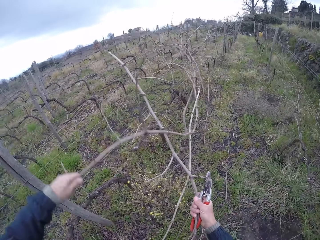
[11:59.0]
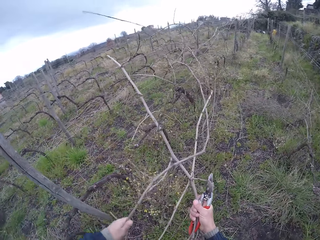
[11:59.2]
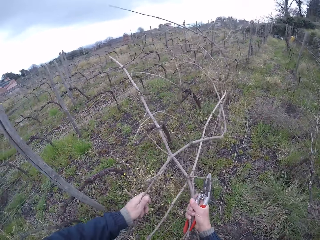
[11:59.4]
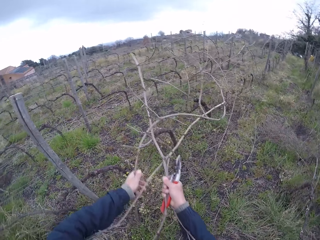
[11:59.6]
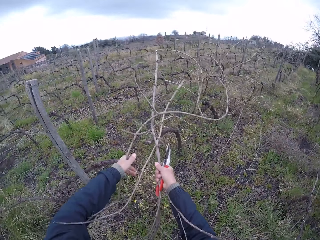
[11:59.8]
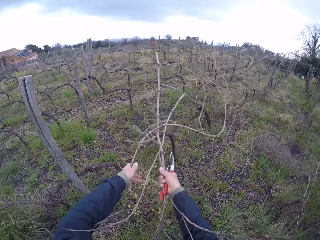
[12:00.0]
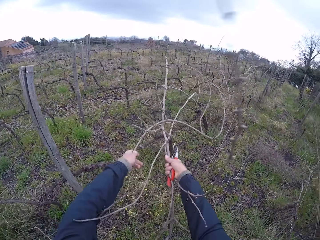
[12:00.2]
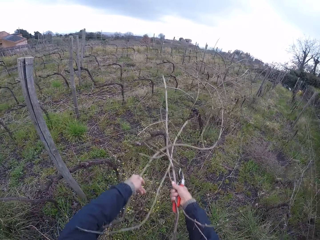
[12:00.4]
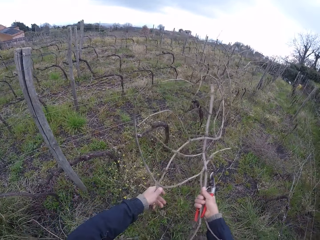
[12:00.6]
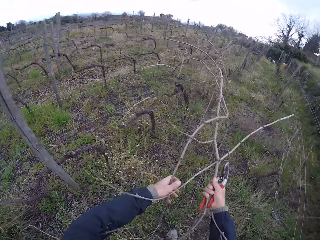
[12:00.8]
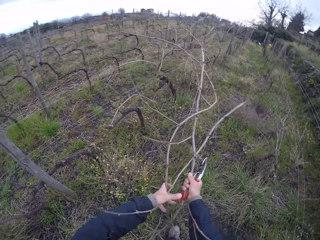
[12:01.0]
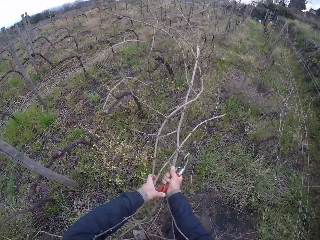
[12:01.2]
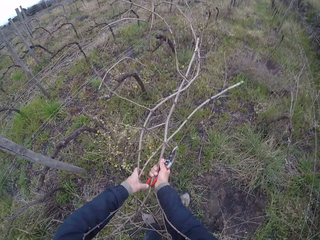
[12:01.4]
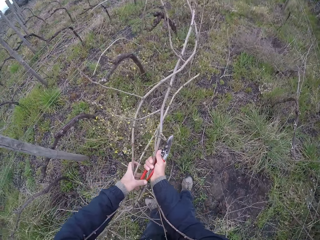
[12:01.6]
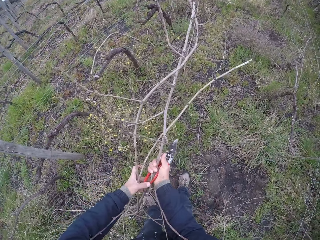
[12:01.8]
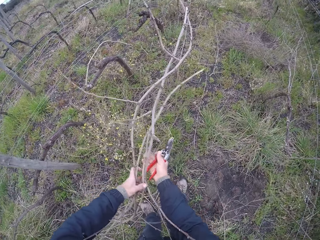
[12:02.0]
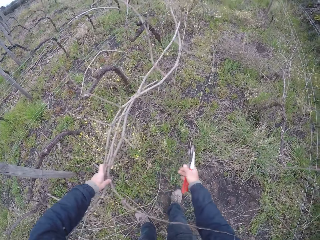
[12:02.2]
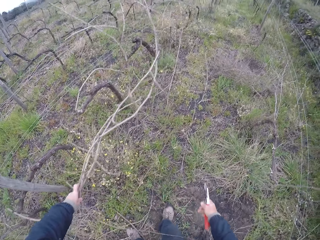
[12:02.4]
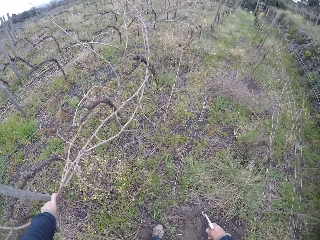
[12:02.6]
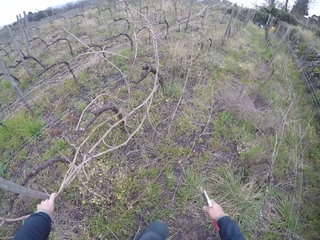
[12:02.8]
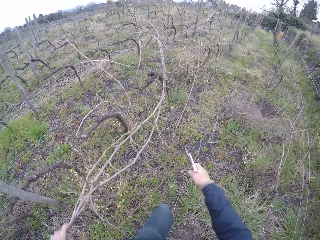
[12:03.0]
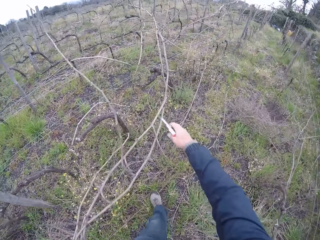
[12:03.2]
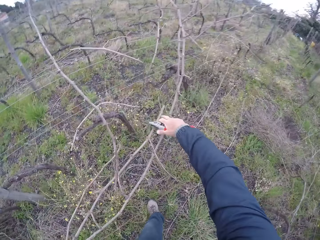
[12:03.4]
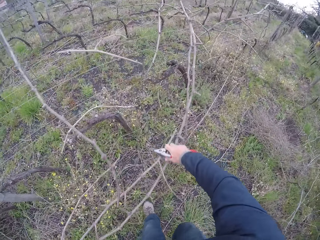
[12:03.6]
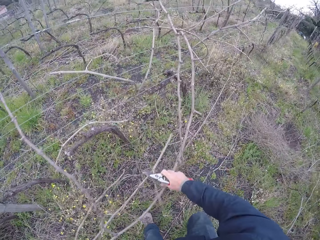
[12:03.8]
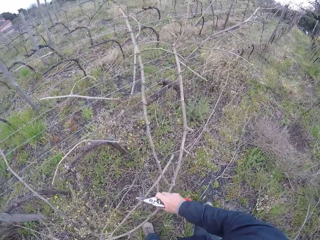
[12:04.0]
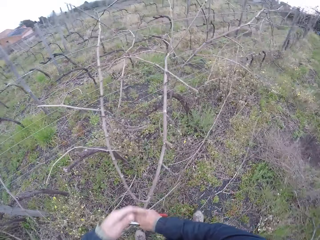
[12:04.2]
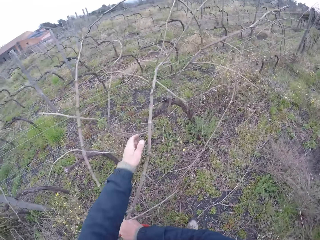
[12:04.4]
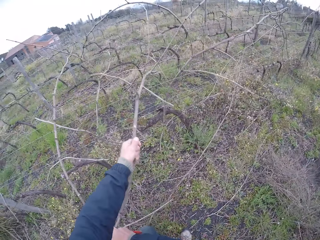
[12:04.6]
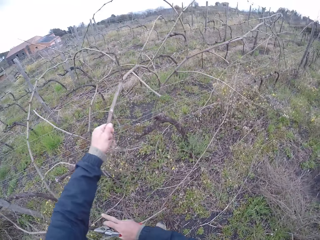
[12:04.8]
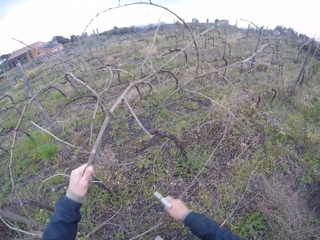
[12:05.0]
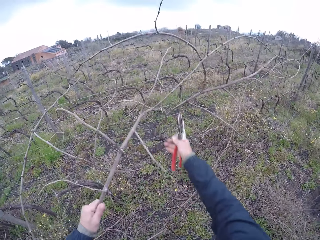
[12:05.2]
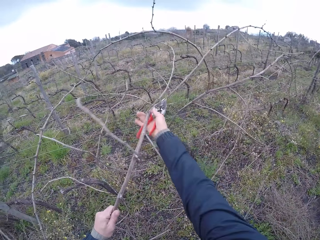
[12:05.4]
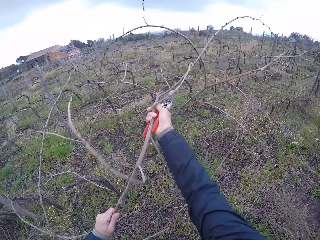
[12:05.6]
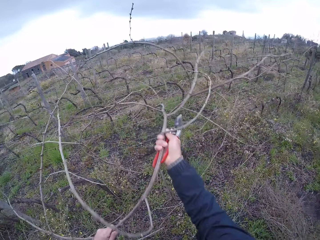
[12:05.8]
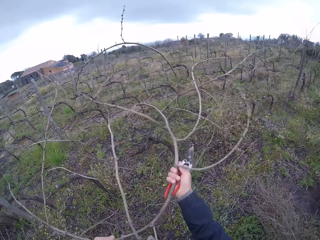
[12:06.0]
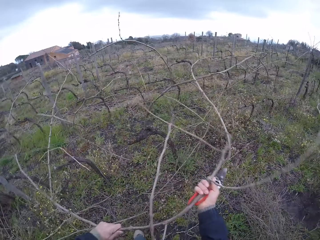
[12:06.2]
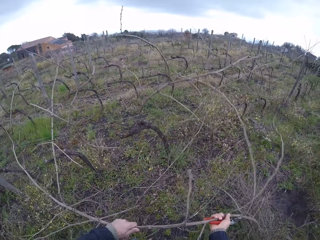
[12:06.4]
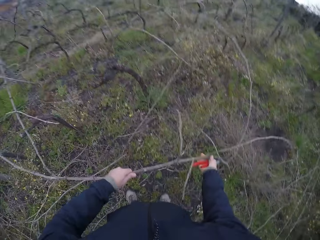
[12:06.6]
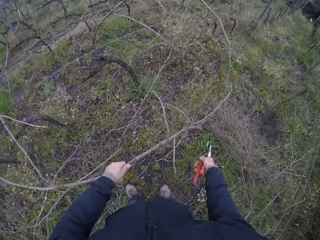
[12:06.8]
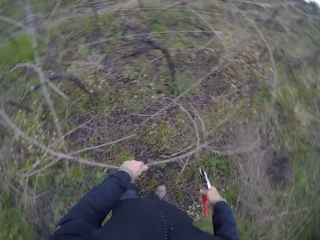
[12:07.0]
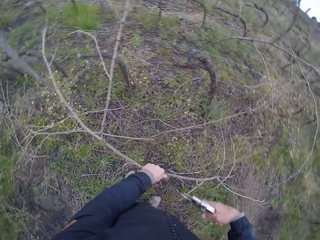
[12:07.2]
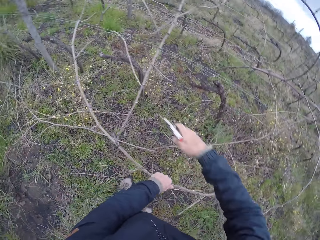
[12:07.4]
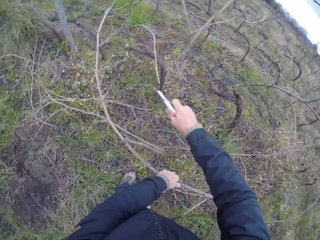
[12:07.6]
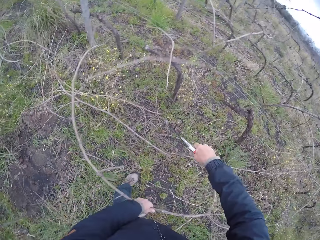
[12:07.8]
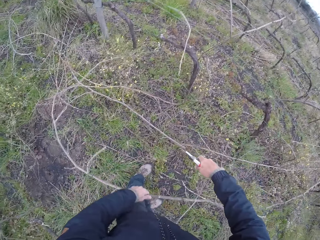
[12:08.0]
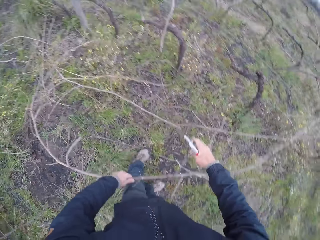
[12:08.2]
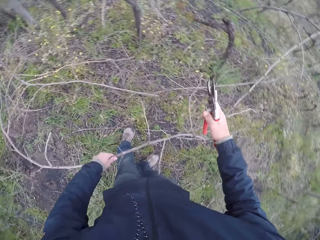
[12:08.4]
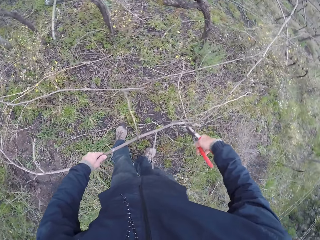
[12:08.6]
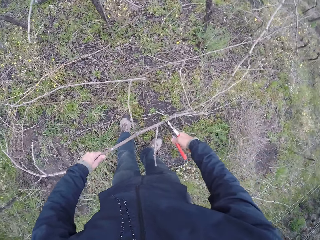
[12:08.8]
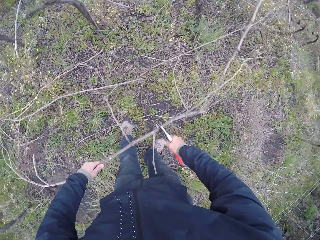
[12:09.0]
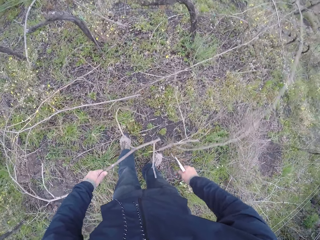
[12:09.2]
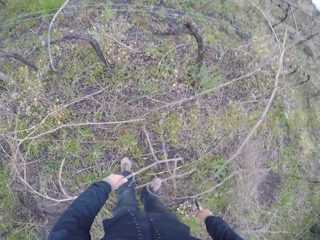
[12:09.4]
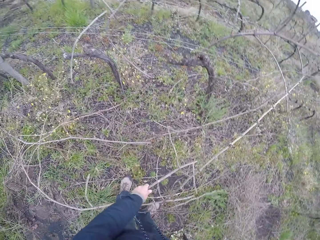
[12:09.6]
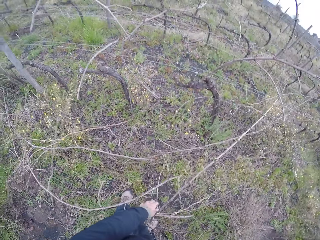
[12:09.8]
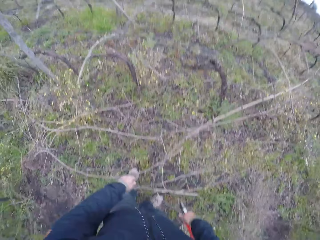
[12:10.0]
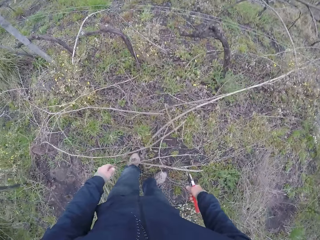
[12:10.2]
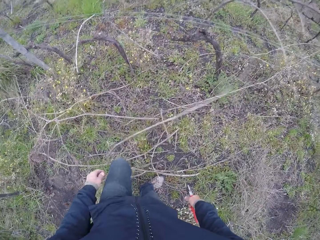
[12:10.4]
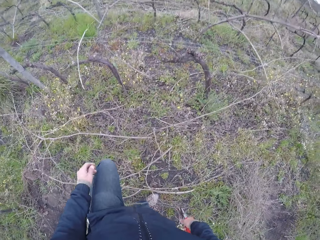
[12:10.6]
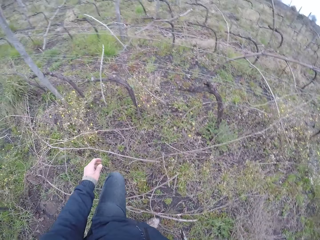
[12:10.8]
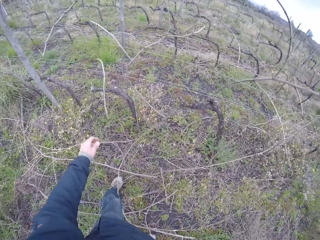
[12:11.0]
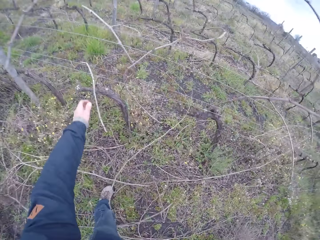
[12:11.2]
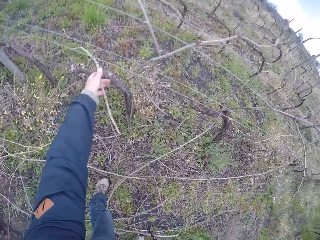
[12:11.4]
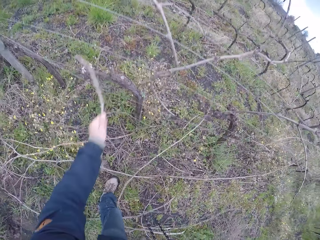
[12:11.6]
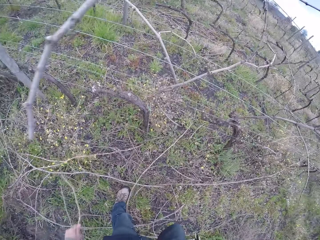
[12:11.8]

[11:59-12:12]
The camera wearer cuts the stick with the secateurs in his right hand. He cuts the stick with the secateurs in his right hand again. He throws the stick to the floor with his left hand.

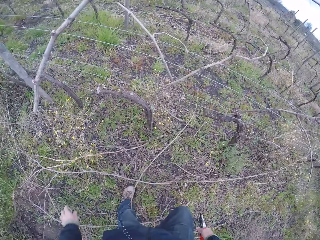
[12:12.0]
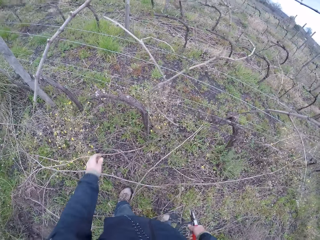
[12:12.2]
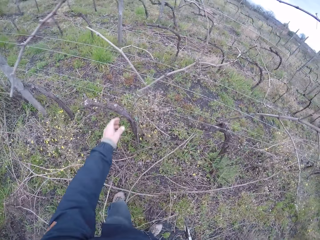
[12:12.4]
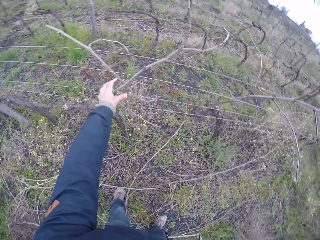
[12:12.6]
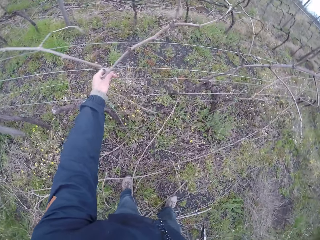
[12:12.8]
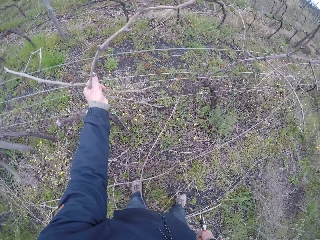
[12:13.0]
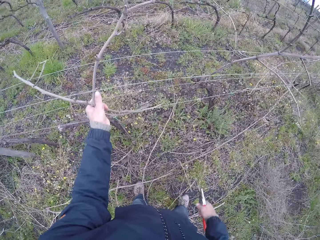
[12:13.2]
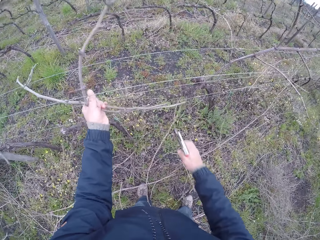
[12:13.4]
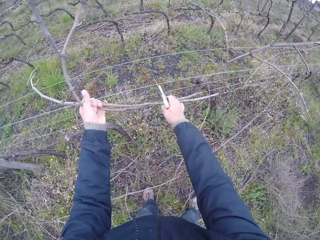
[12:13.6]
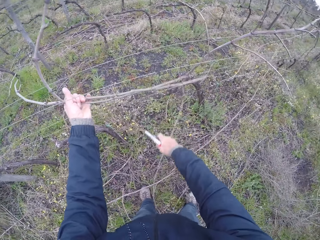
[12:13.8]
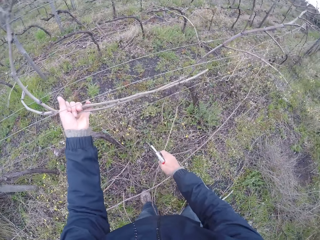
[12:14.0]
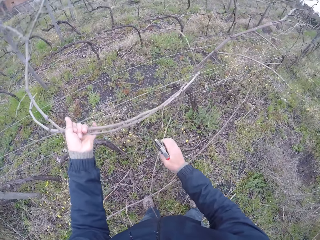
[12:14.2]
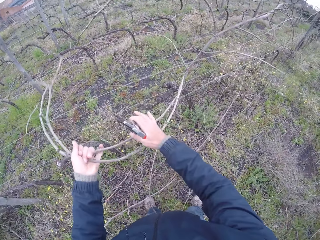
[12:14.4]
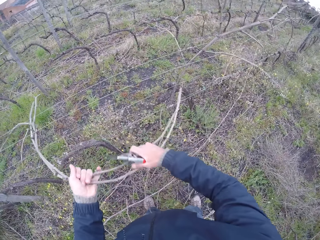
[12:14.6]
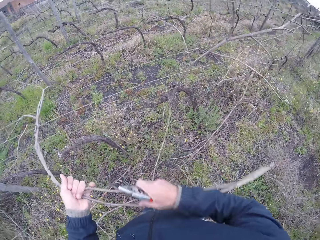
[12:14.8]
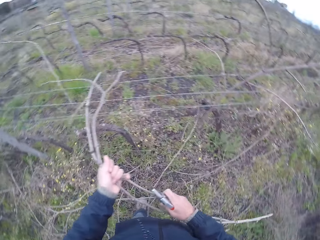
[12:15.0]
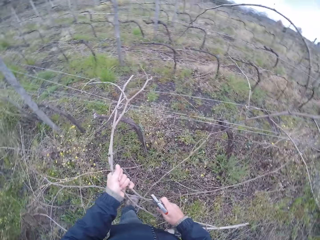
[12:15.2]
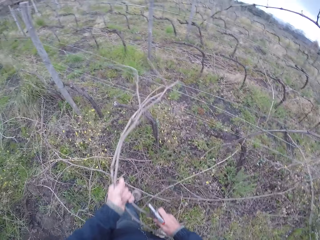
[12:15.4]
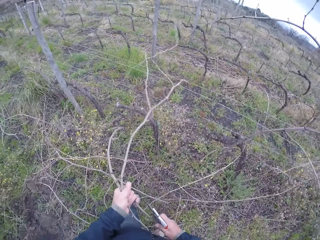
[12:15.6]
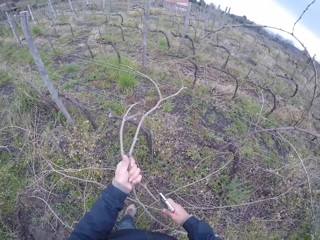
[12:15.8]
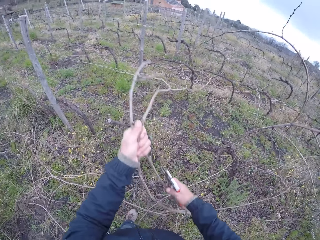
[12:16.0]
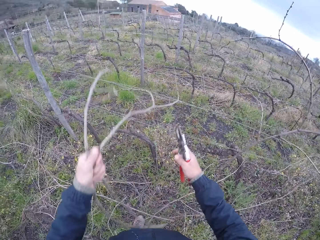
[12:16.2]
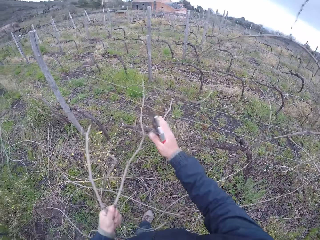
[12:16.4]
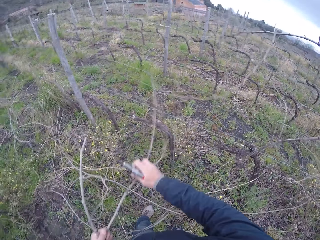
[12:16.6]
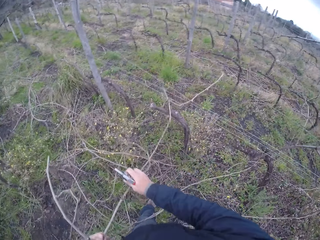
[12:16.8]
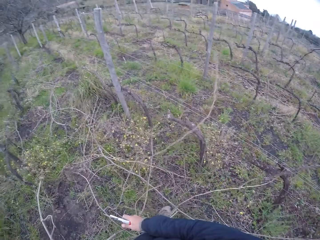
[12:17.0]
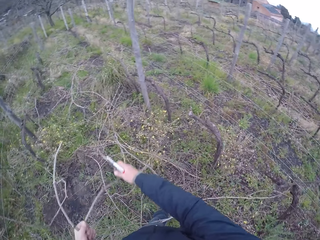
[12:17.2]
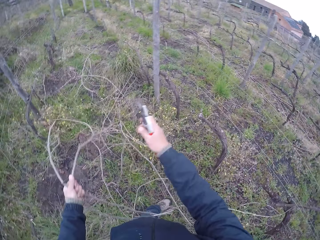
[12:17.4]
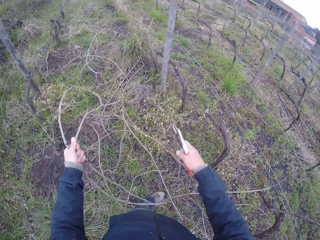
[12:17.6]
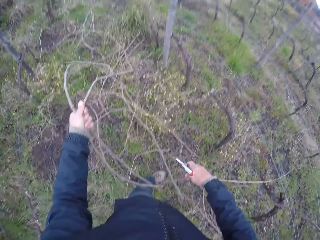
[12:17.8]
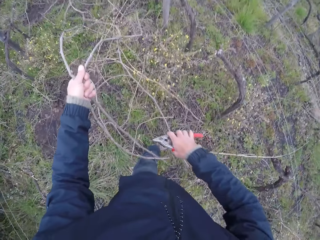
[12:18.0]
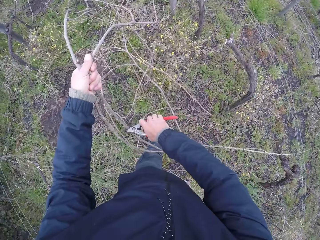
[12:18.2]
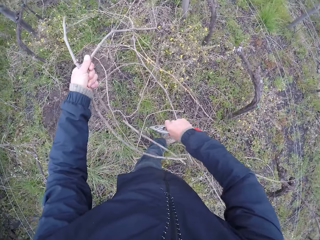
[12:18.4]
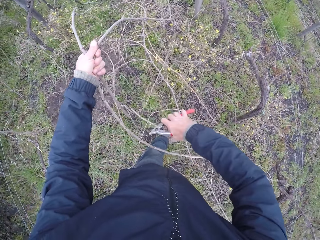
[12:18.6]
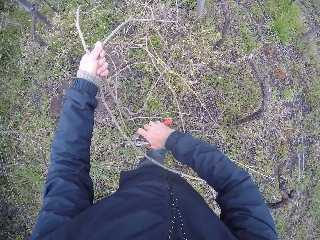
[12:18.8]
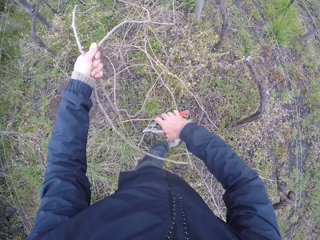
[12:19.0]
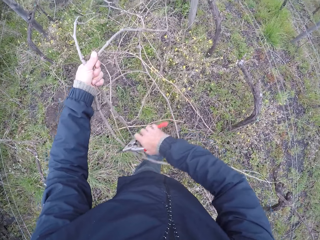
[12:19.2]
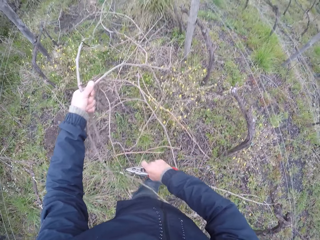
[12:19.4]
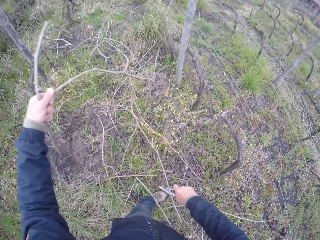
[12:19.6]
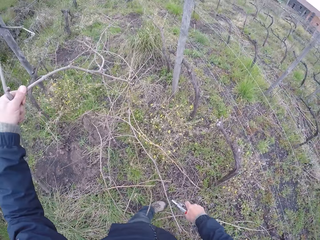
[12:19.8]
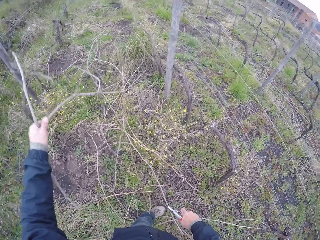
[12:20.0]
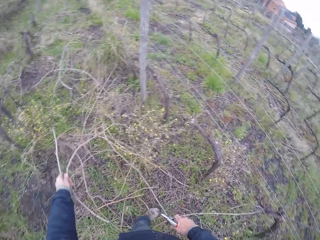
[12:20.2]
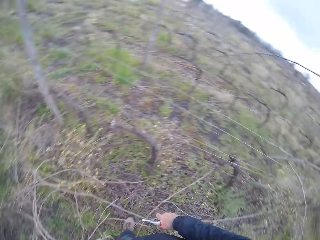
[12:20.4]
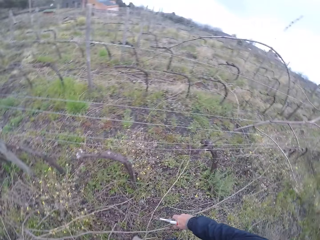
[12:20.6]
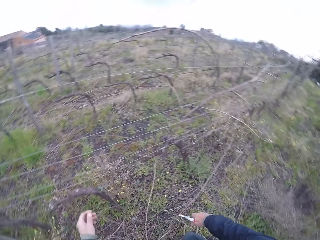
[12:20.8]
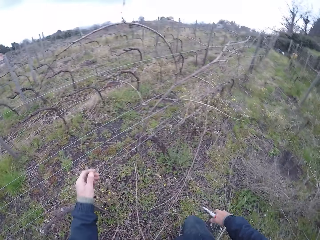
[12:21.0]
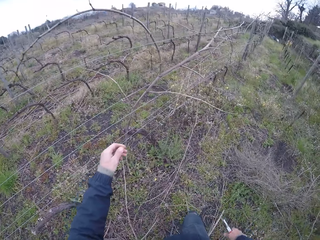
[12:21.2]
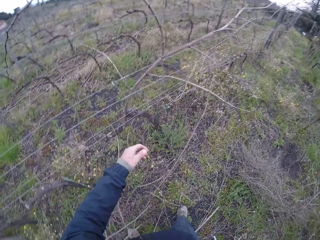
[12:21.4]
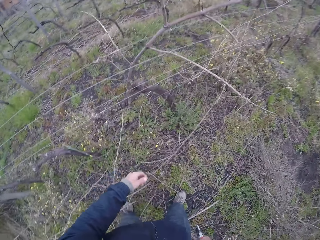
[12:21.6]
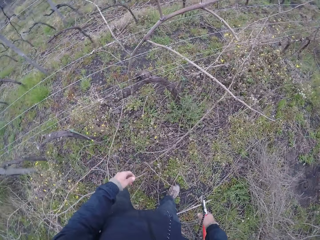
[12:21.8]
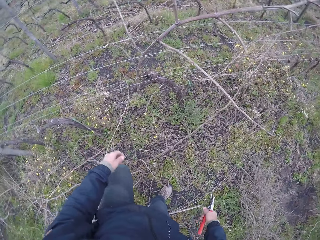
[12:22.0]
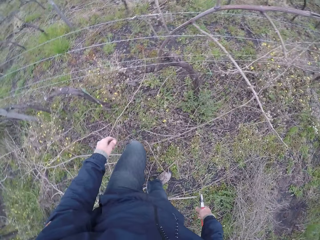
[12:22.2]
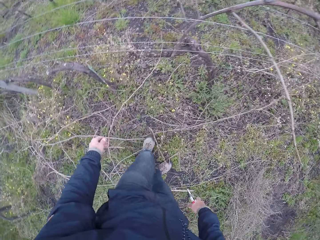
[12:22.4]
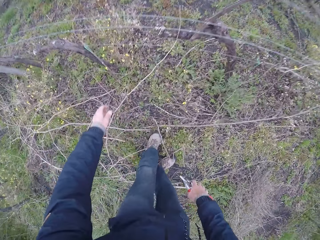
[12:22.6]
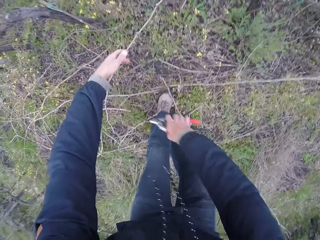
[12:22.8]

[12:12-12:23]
The camera wearer pulls a stick or branch out of the wire with his left hand. He drops the branch on the ground. He pulls a stick out of the wire with his left hand. He pulls the sticks out of the wire with both hands. He cuts the stick with the secateurs in his right hand. He cuts the stick again. He throws the stick to the floor with his left hand. He walks around the farm.
